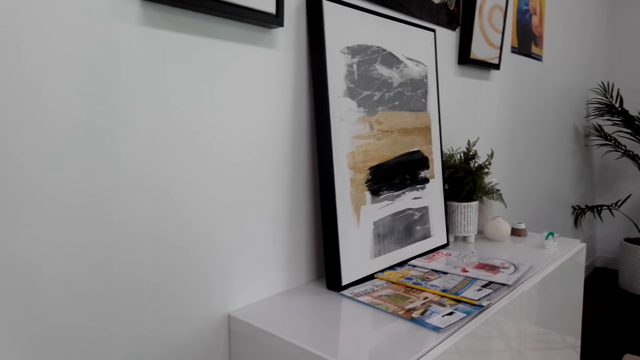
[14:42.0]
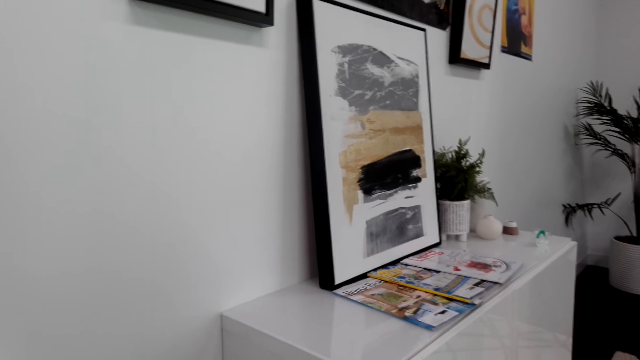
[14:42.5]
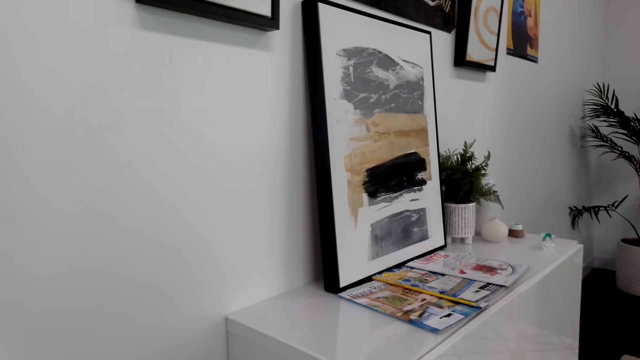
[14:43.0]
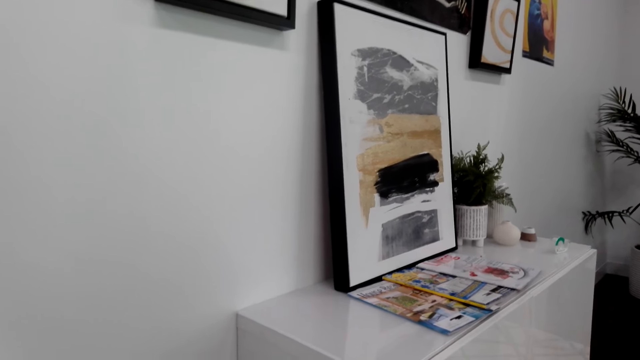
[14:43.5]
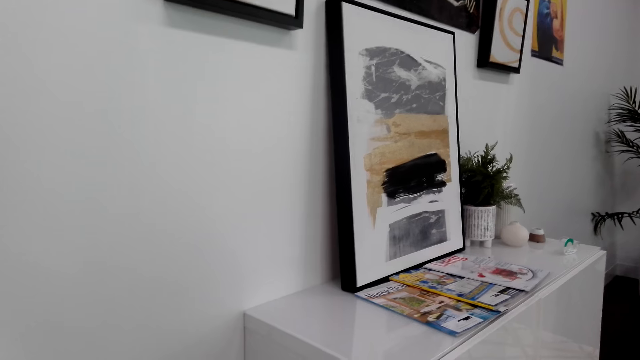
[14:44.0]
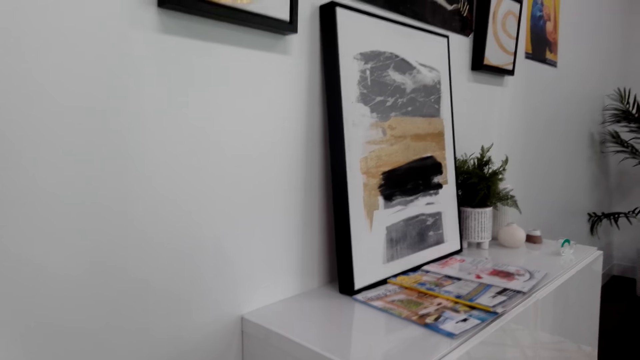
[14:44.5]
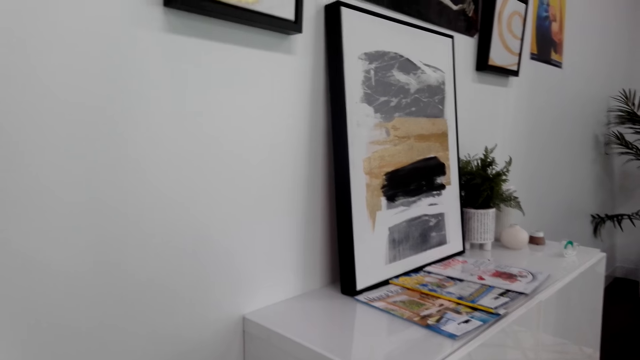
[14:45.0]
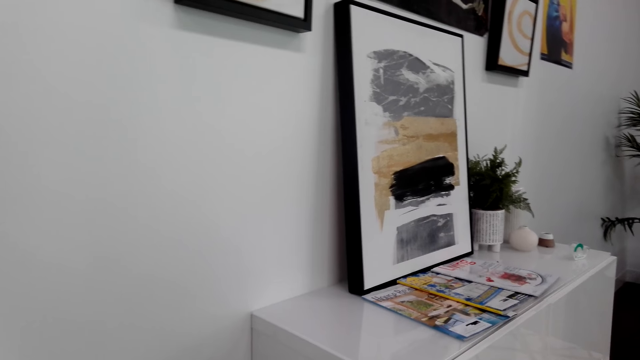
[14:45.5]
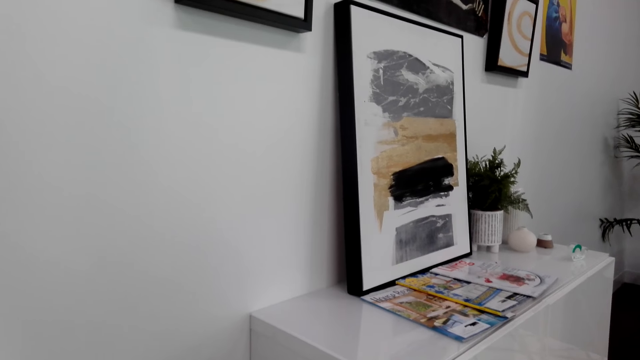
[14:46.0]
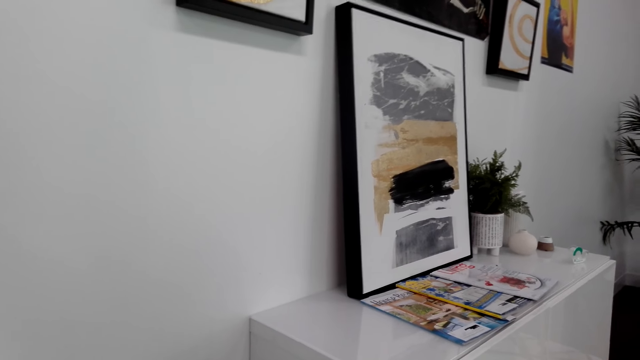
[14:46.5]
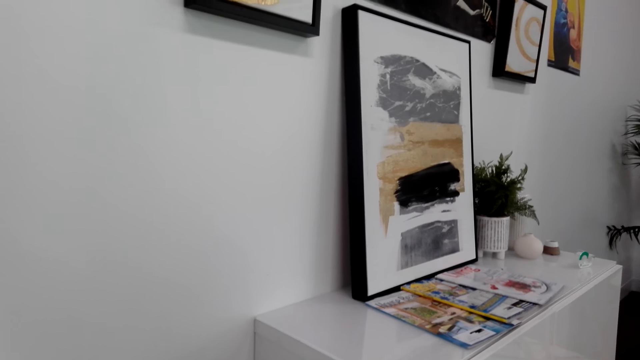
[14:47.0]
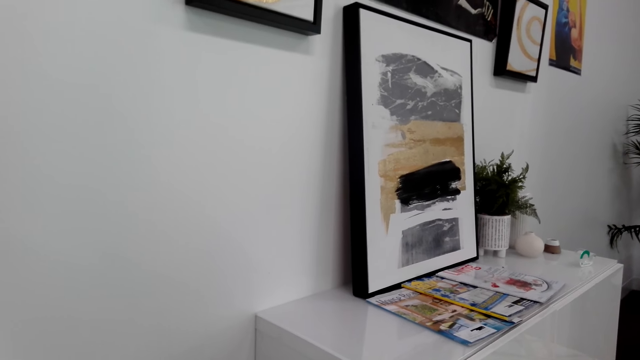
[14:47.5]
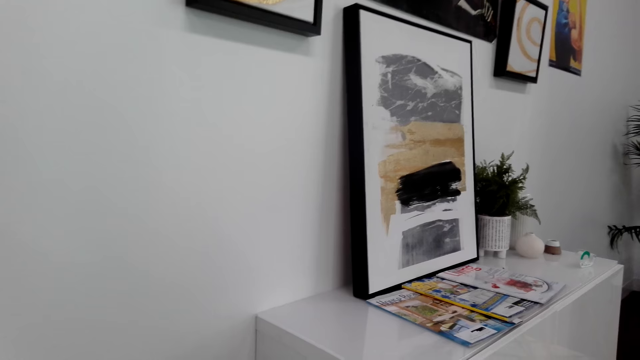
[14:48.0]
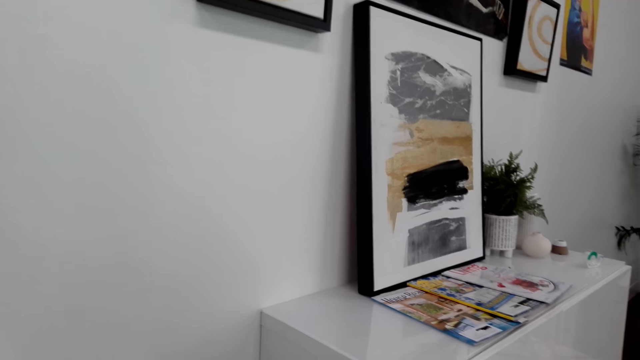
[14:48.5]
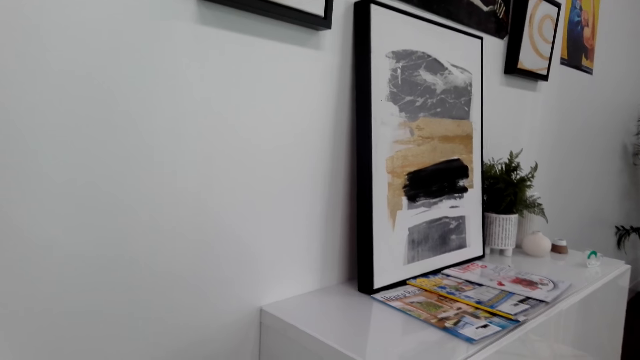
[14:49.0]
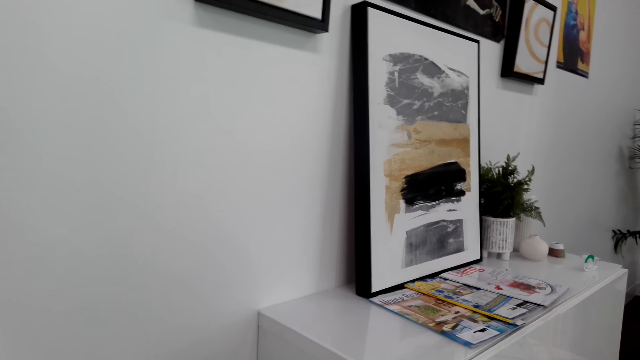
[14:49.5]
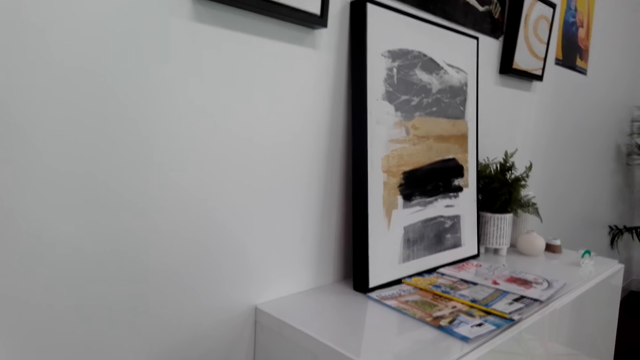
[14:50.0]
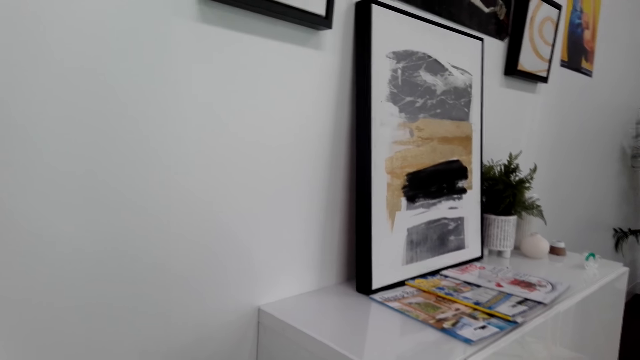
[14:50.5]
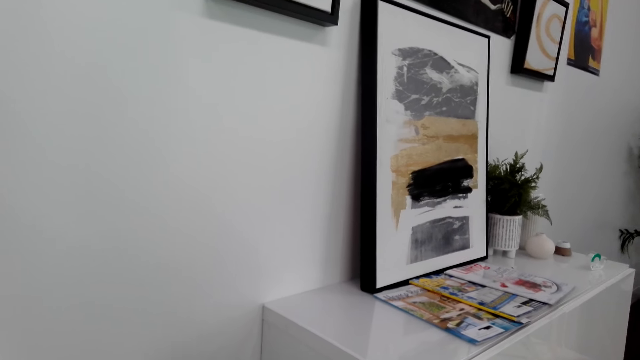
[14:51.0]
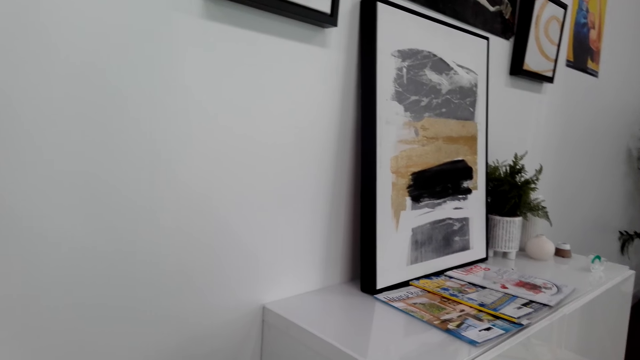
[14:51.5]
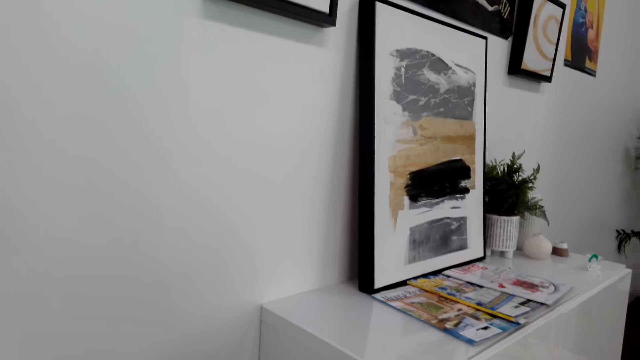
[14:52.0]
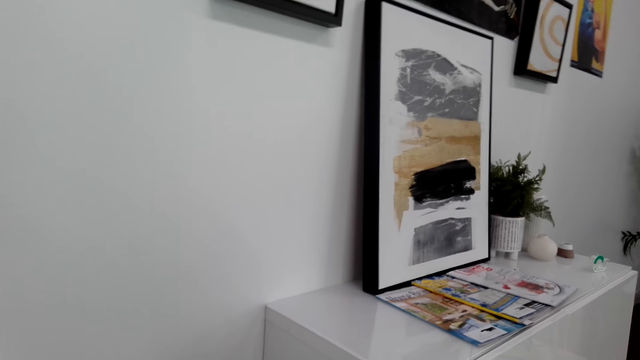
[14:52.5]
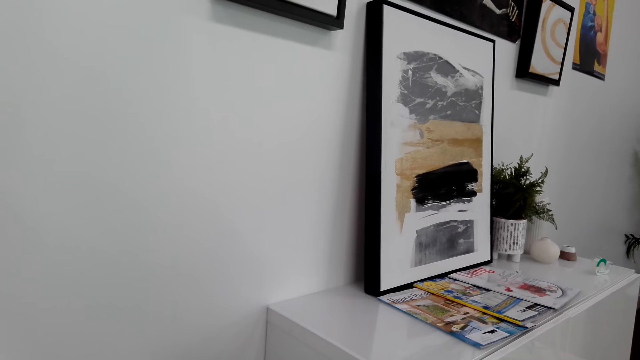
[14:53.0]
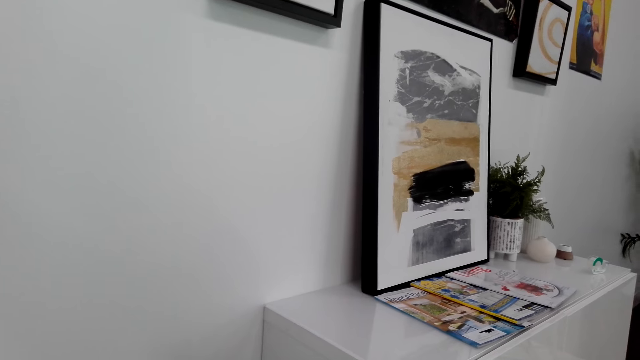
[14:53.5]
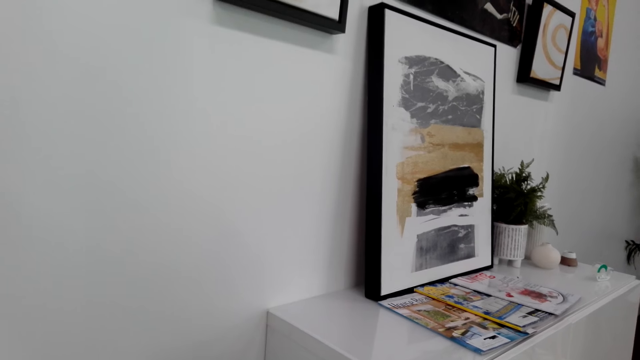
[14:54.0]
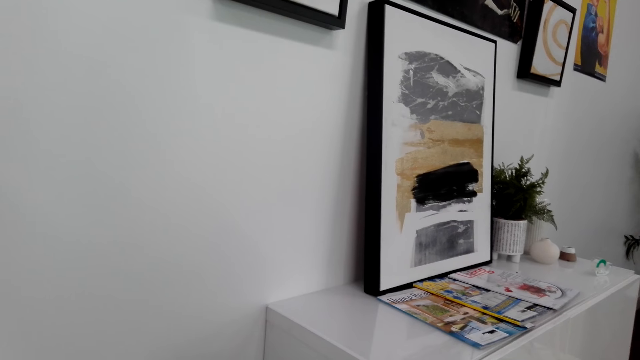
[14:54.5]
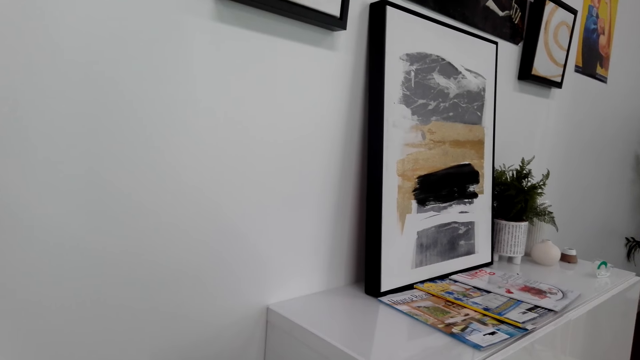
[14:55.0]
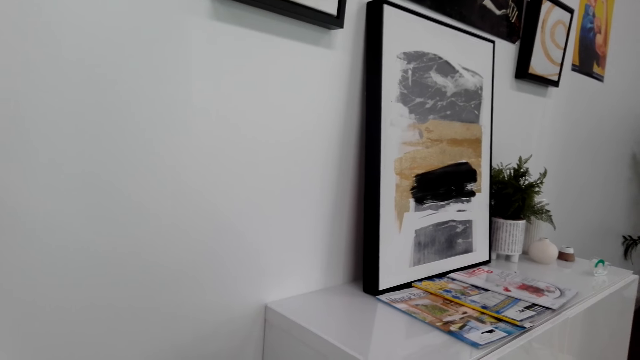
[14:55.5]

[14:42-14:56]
The camera wearer plays the drums.

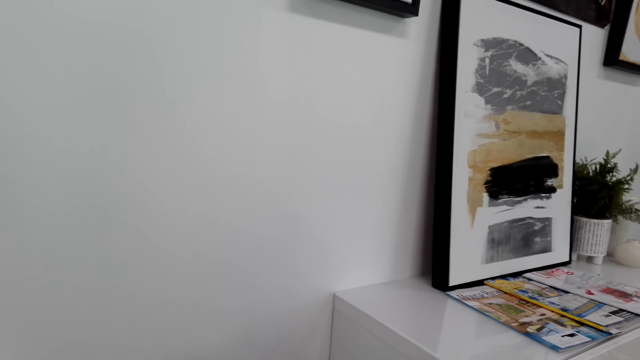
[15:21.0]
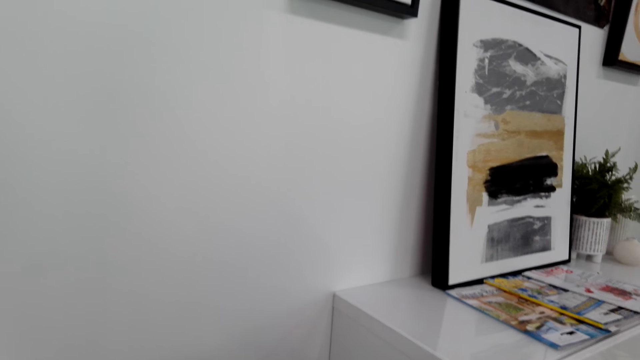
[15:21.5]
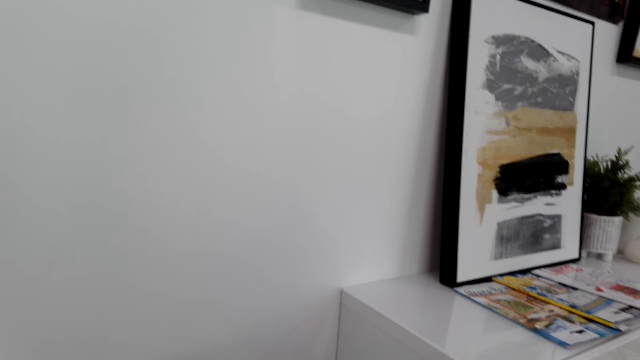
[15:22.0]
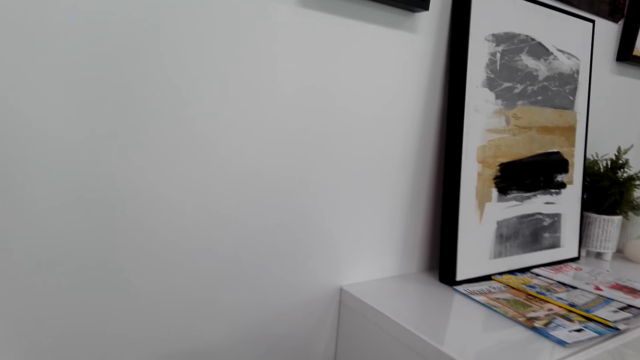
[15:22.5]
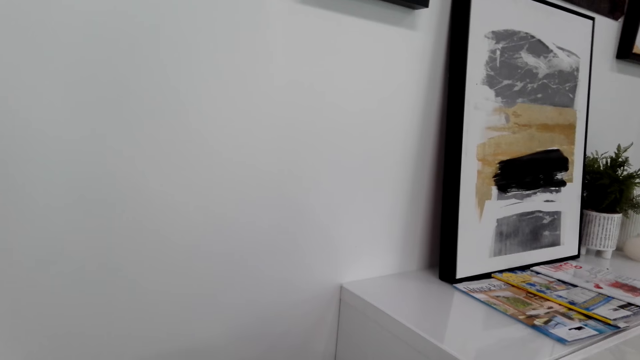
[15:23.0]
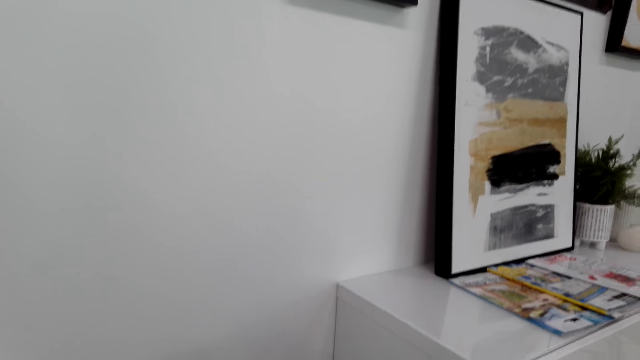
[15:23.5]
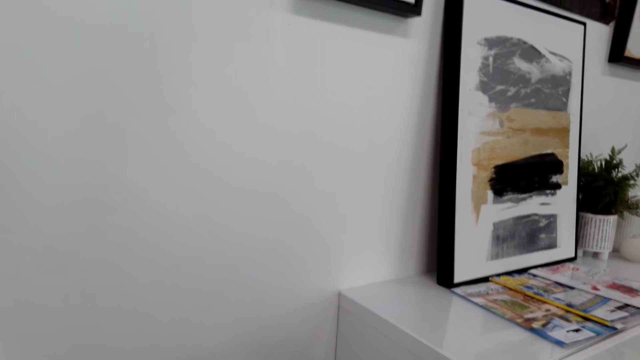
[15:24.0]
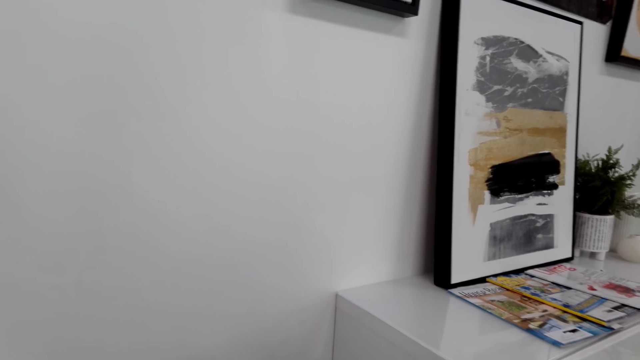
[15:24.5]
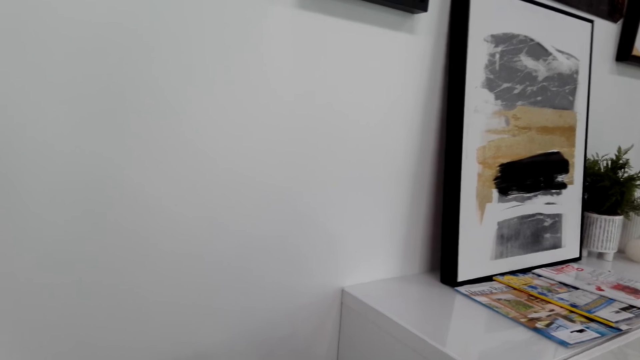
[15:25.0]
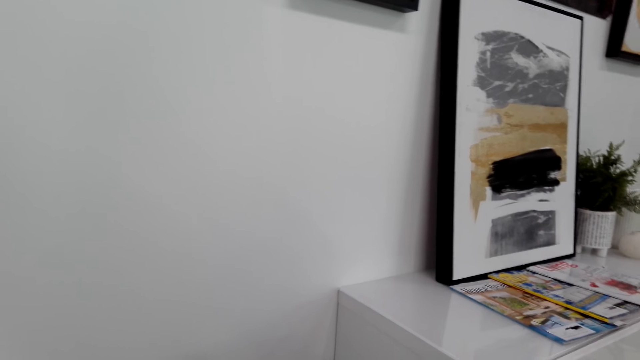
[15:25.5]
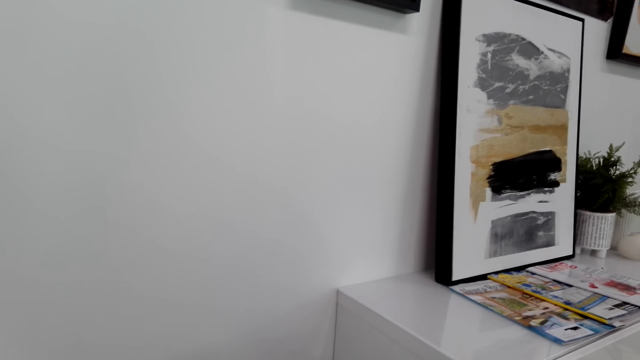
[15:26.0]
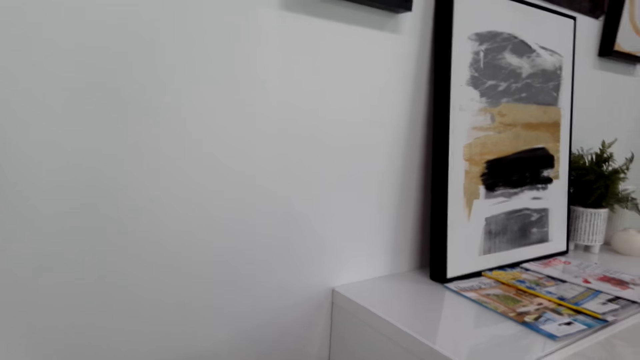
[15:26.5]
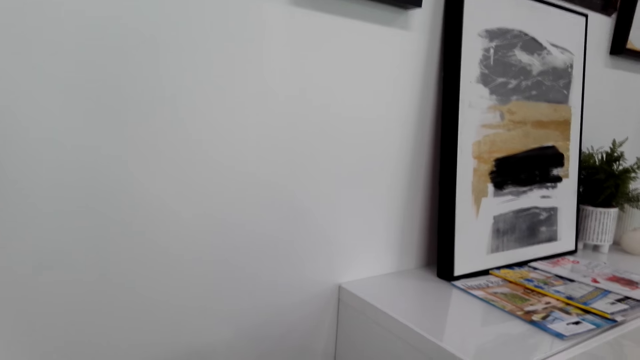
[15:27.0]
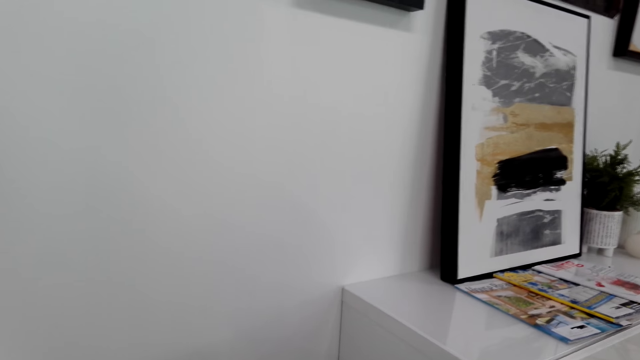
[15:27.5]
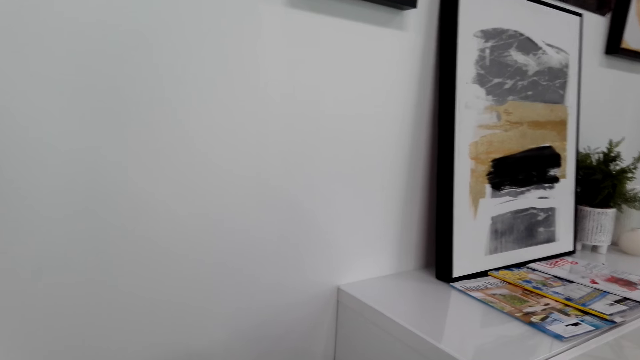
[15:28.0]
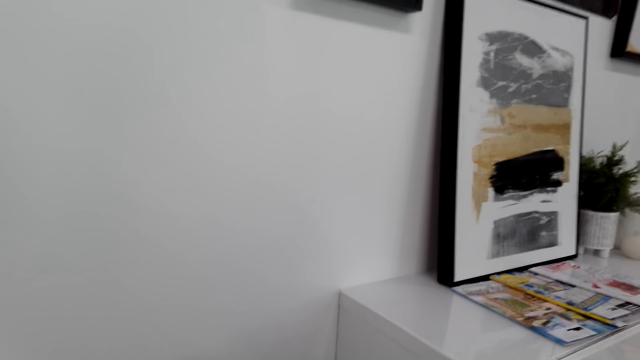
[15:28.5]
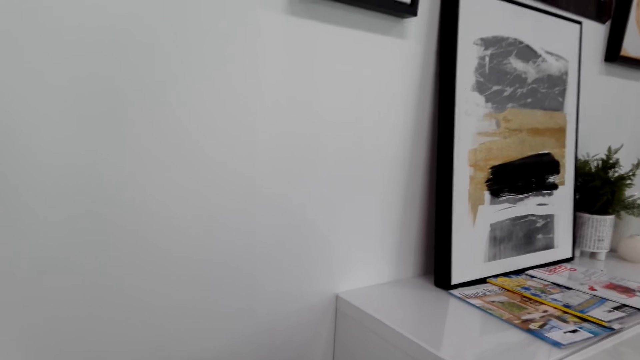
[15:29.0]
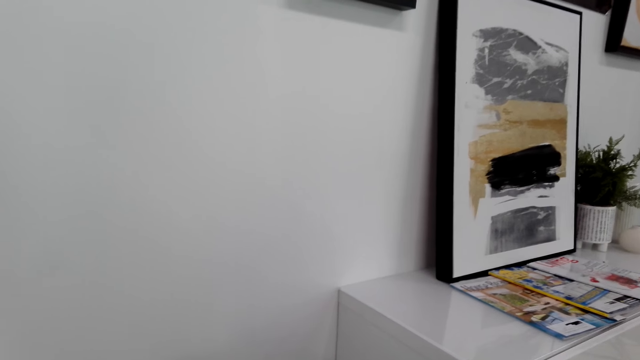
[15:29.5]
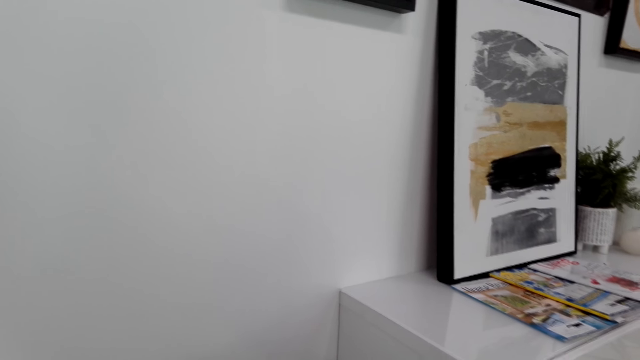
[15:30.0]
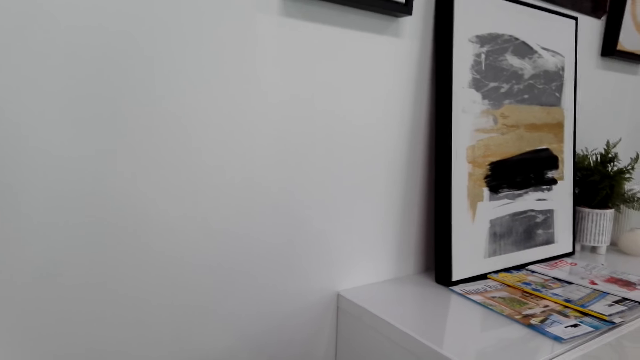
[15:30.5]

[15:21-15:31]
The camera wearer looks around. They play the drum.
